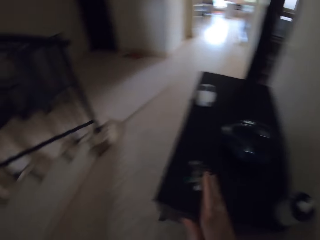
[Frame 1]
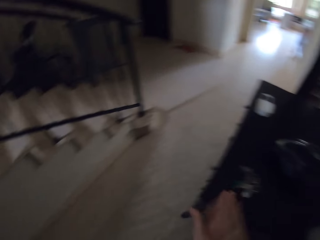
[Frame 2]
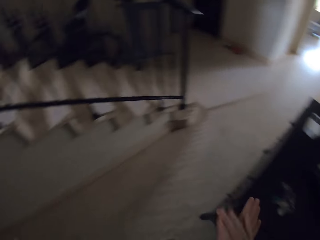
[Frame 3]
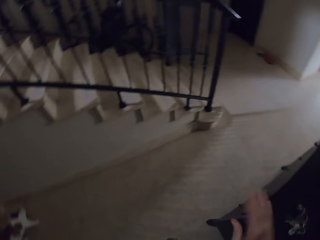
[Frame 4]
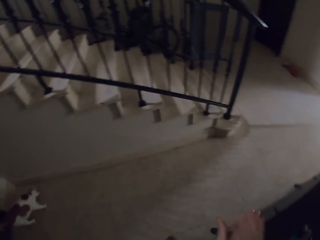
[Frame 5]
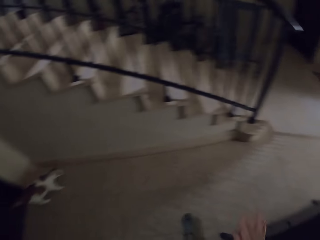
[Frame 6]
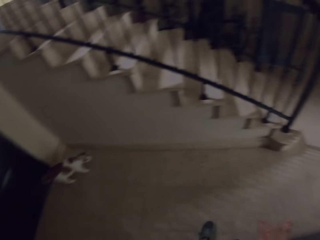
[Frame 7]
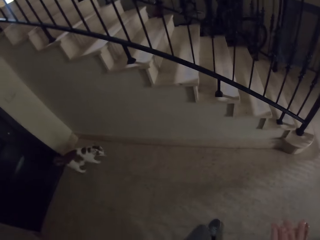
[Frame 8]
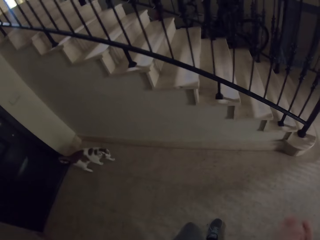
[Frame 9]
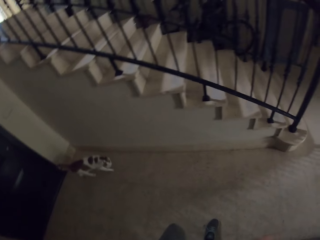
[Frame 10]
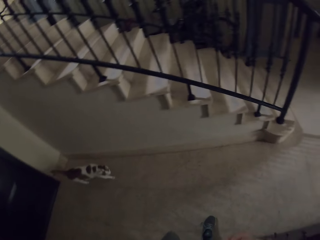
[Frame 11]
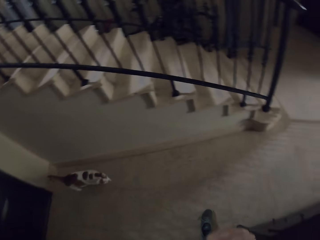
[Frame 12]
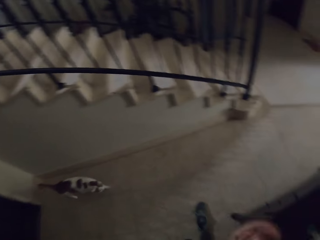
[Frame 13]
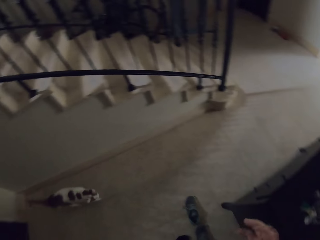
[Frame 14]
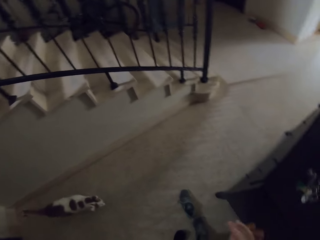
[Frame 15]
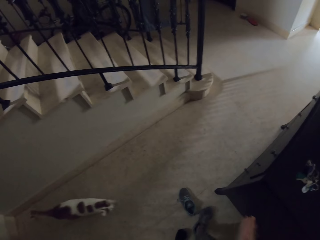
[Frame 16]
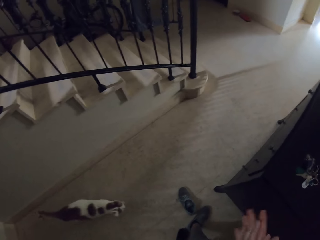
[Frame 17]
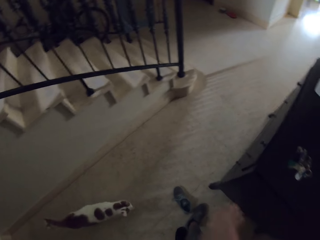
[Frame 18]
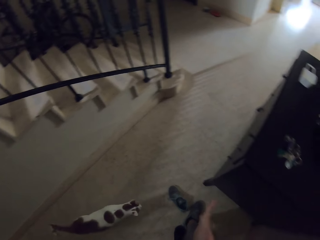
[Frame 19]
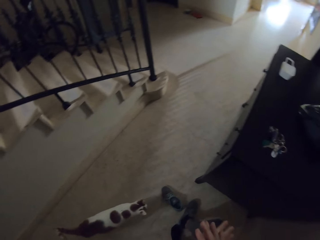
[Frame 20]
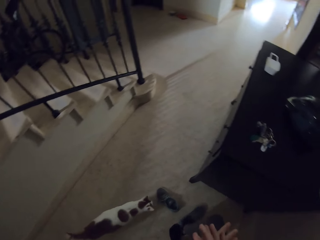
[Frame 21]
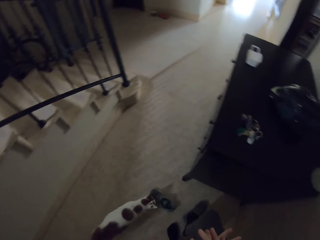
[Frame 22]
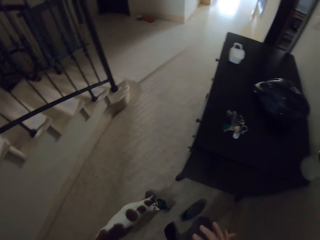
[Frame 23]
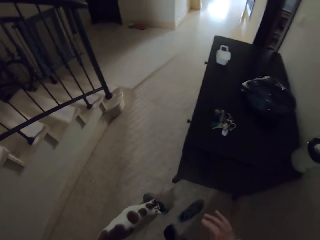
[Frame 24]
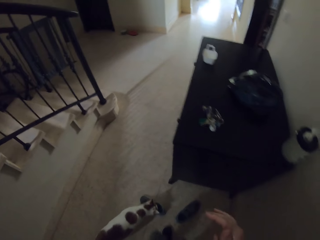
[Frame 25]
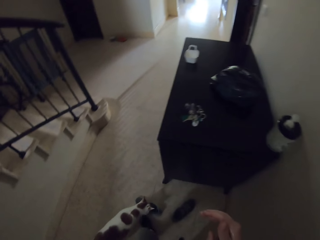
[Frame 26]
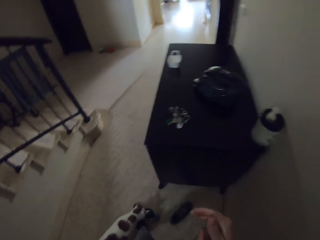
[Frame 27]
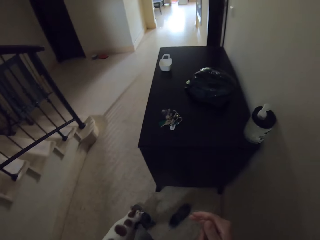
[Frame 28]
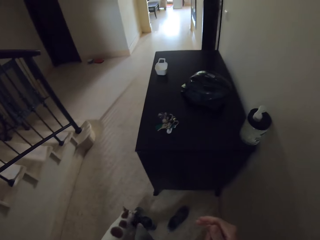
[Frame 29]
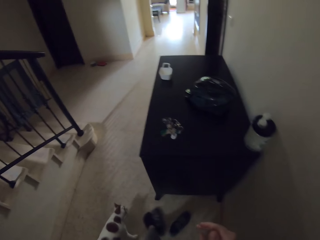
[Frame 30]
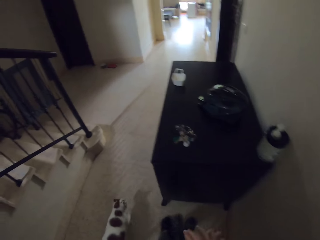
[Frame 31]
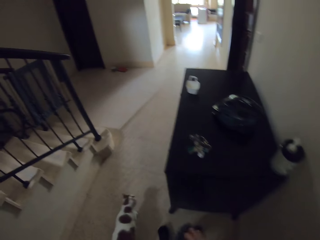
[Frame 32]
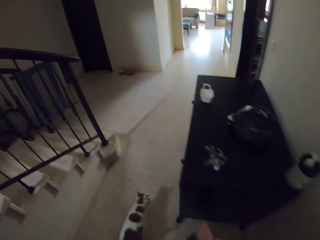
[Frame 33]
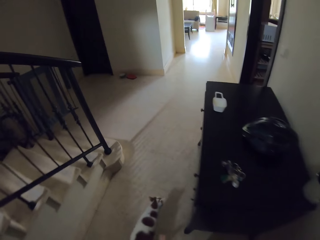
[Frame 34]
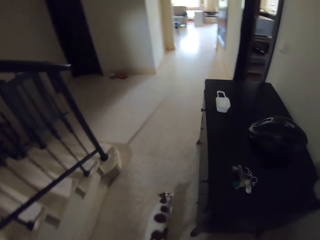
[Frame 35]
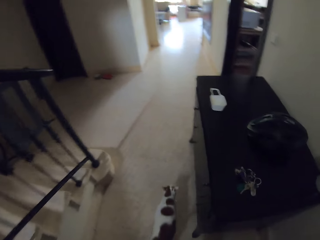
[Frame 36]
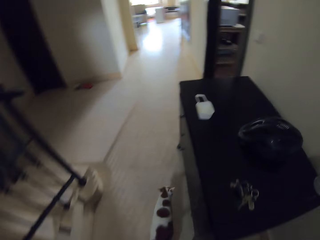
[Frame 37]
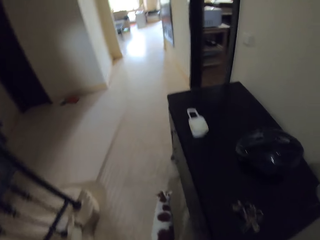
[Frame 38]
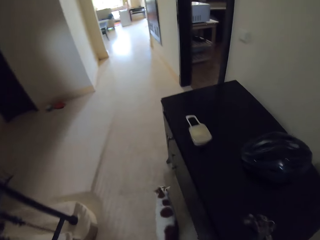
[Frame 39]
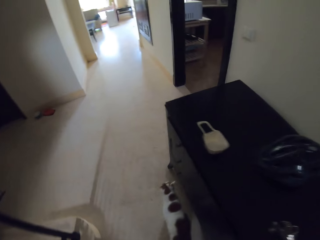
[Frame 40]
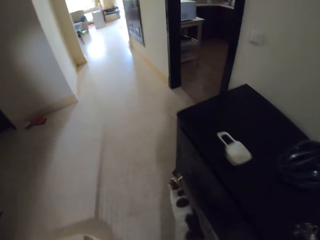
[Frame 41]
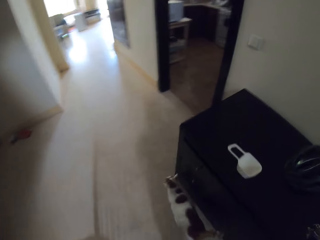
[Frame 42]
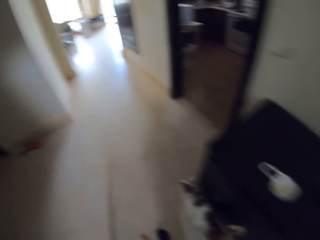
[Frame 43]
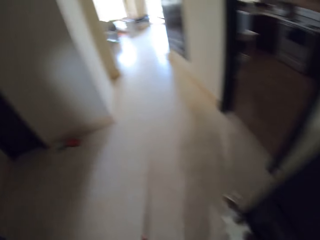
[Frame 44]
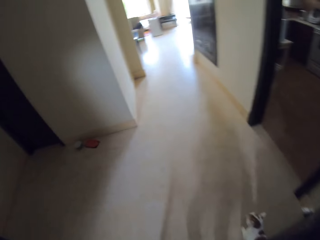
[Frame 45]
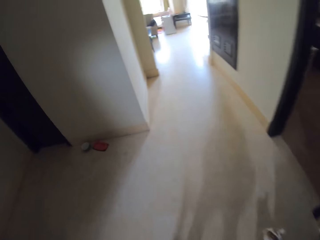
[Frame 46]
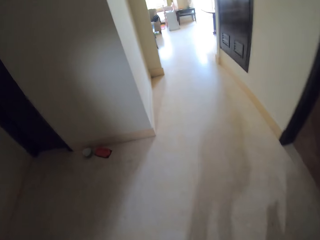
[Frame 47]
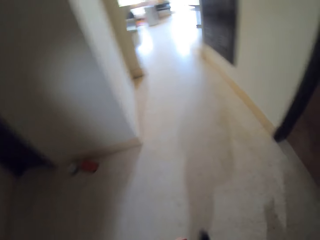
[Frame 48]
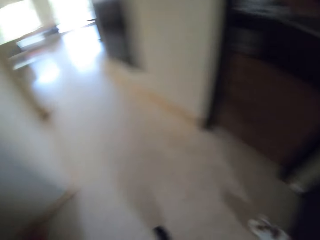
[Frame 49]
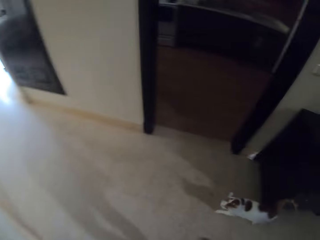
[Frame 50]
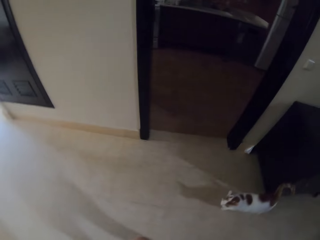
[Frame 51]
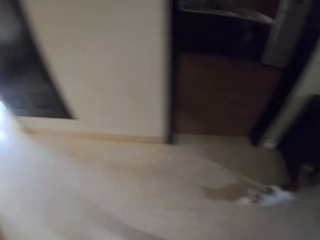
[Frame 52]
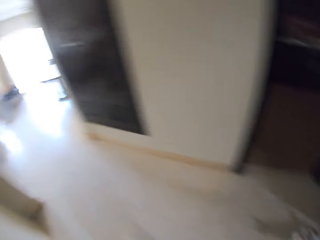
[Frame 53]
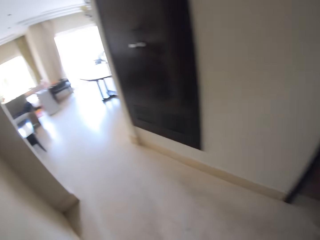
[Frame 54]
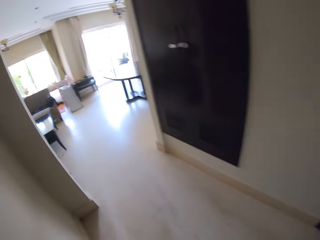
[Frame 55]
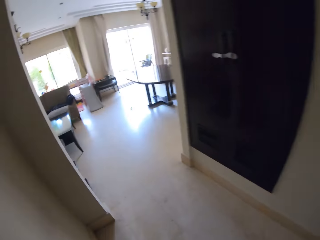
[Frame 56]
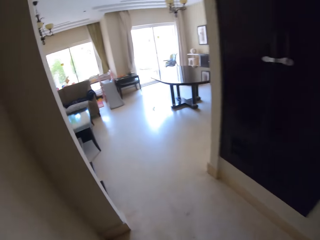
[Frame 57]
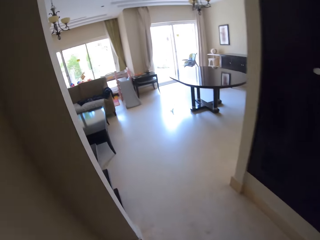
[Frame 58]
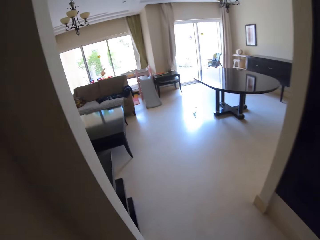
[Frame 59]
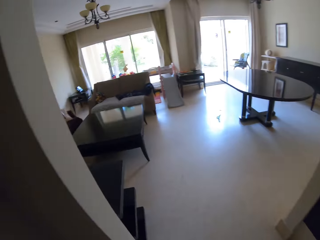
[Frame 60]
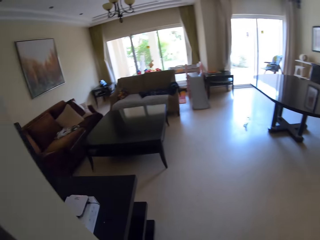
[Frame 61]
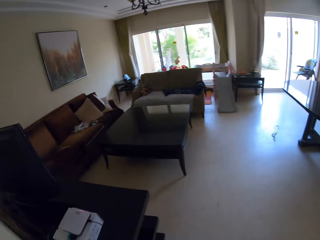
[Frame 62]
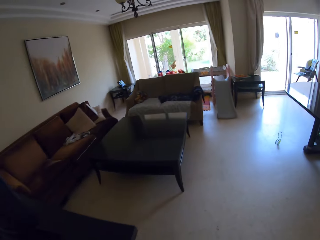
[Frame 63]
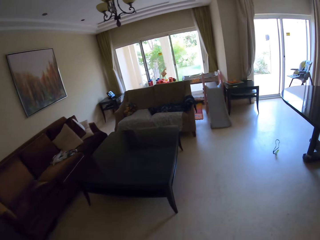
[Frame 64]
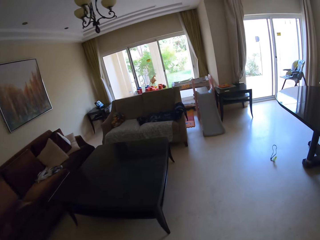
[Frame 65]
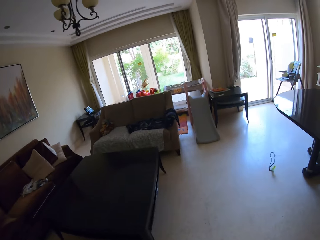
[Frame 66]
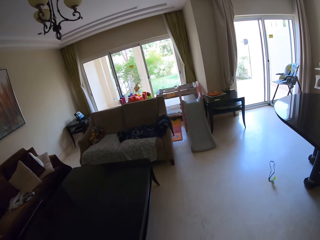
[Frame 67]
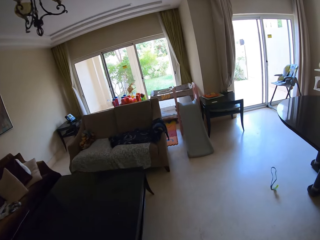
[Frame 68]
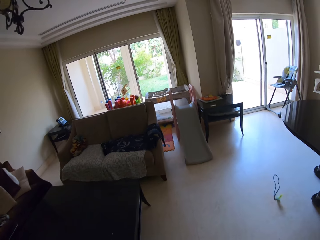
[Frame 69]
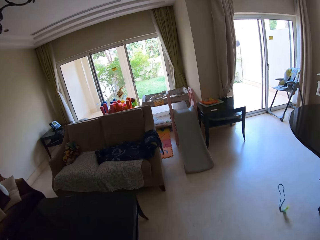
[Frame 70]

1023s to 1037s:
The camera wearer rubs their hands together. They take off the shoes. They push a shoe. They walk around the house.

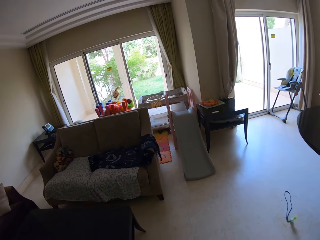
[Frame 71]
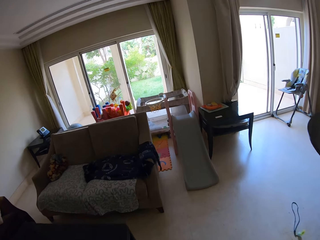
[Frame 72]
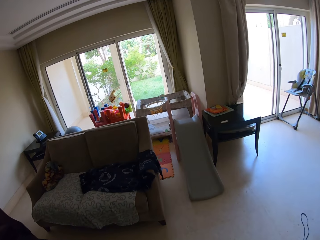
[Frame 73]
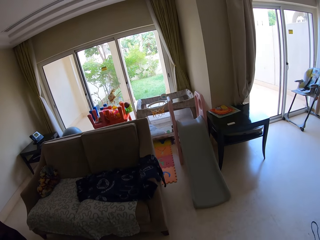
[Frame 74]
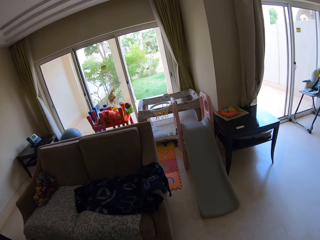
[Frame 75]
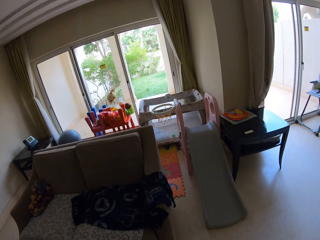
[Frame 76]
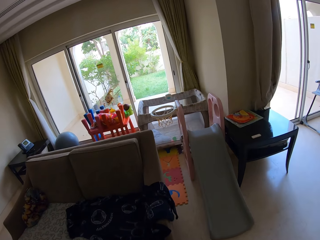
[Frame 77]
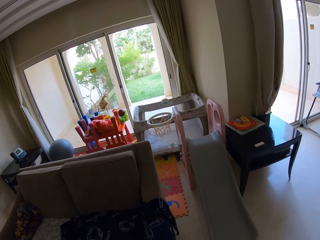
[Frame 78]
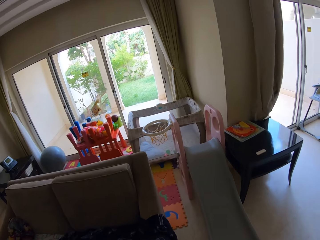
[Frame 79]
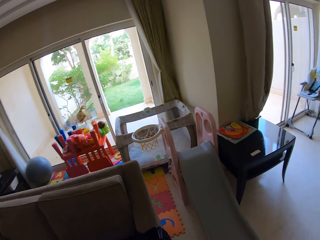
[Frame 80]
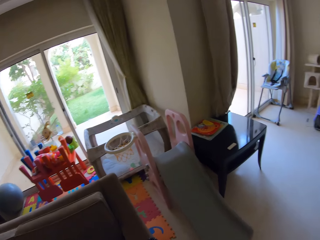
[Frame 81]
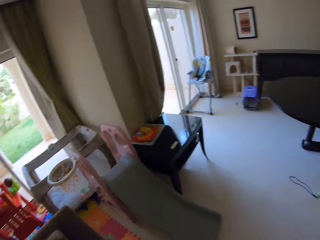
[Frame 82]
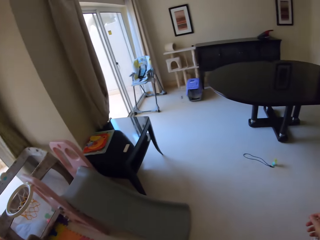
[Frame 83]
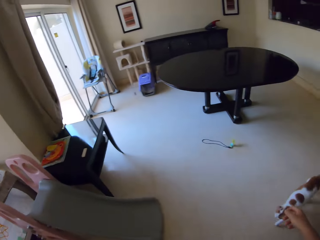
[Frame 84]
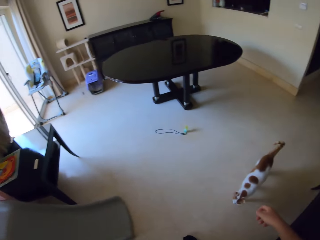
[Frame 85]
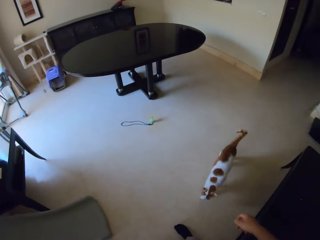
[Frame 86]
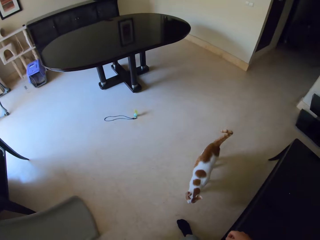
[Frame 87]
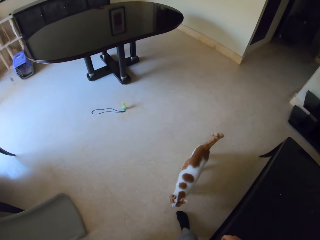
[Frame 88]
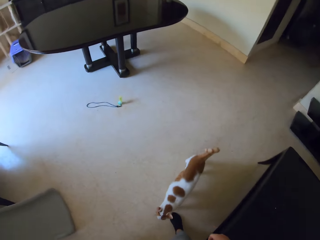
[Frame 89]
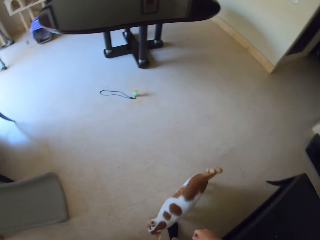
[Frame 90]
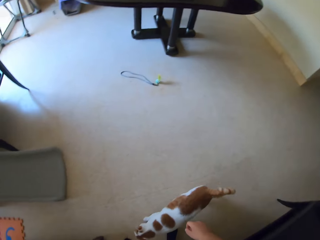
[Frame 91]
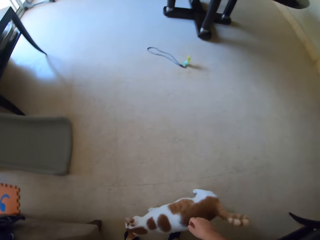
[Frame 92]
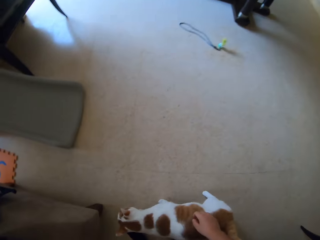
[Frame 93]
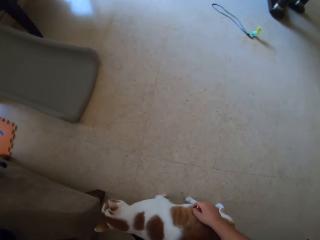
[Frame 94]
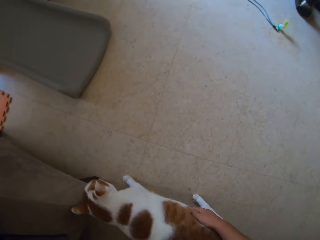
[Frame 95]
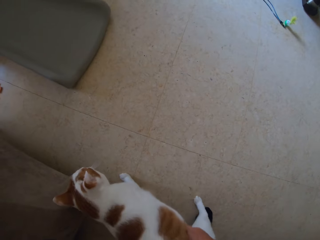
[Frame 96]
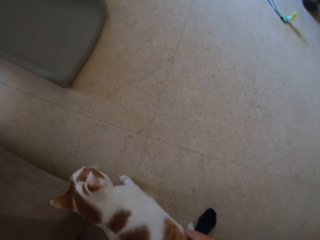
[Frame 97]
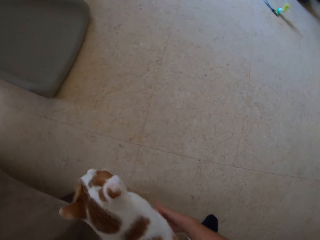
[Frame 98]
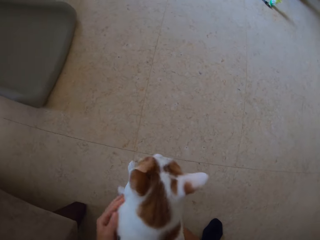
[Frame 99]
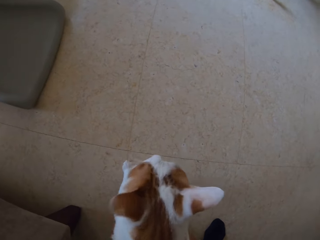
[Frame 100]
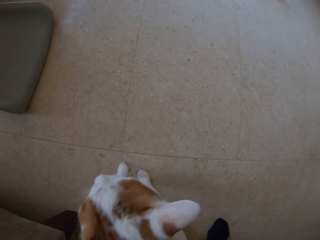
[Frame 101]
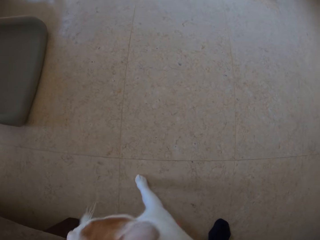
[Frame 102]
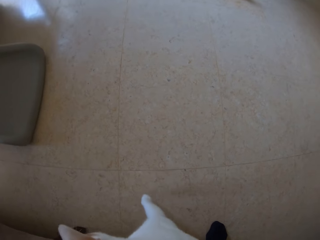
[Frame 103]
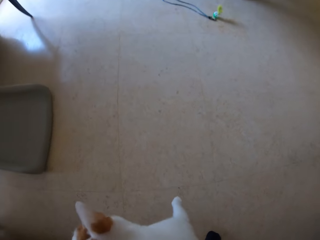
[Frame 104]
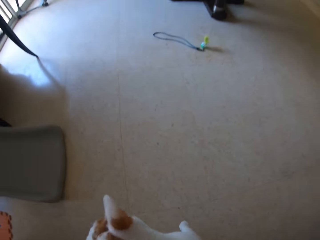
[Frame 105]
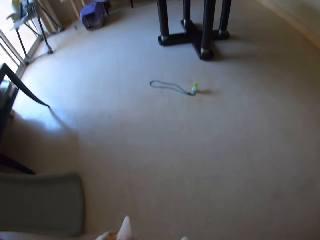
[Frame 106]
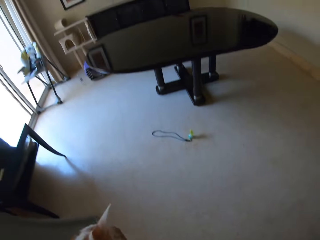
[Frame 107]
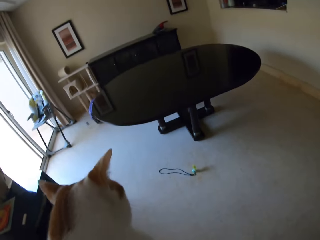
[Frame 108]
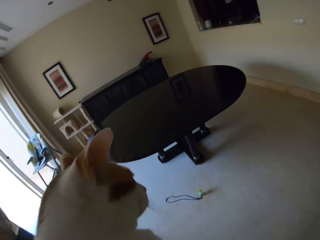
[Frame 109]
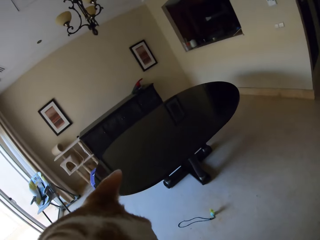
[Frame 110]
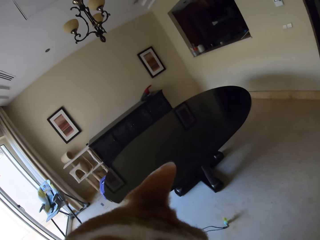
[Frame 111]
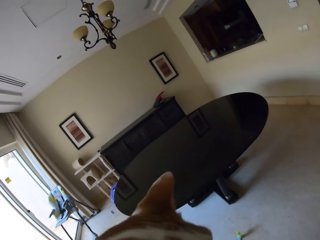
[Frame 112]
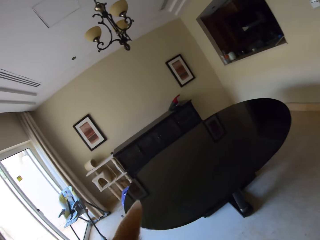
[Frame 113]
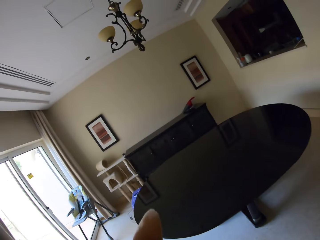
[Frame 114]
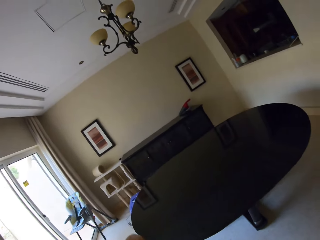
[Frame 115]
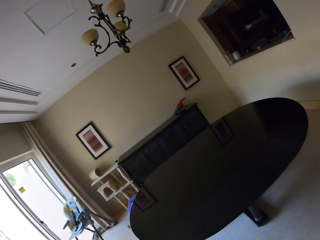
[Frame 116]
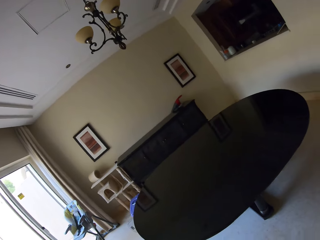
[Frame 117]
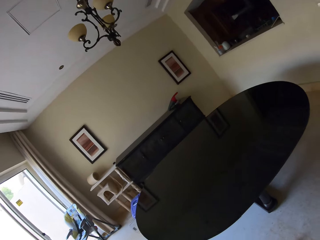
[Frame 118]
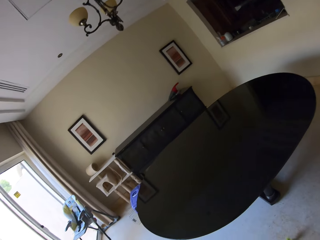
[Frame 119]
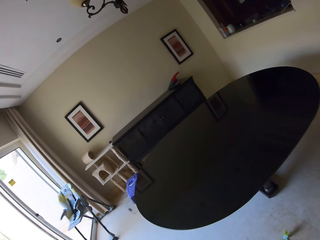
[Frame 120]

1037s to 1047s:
The camera wearer picks up a cat from the floor. They walk around the house.
